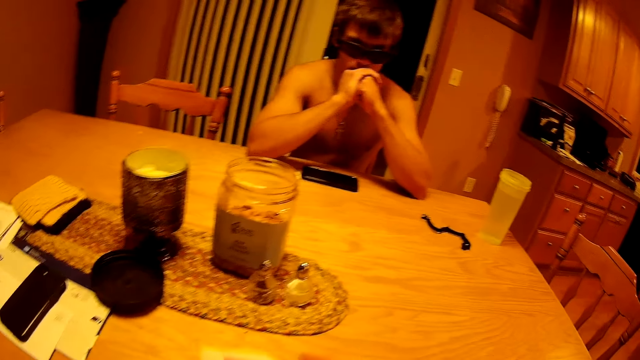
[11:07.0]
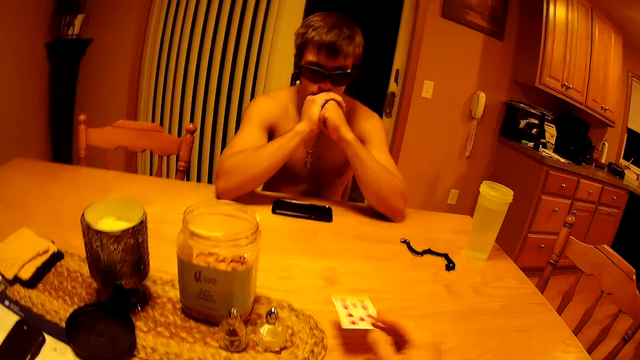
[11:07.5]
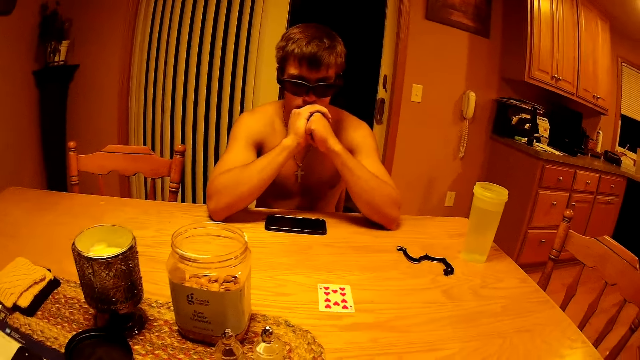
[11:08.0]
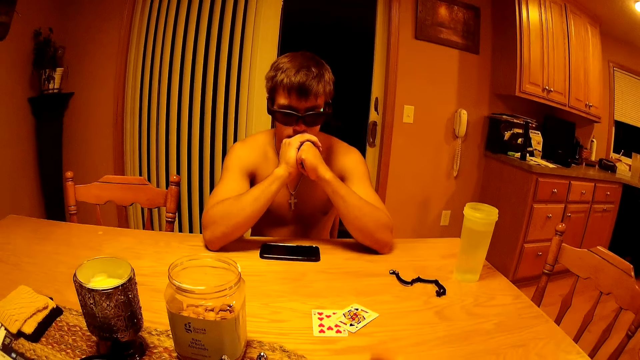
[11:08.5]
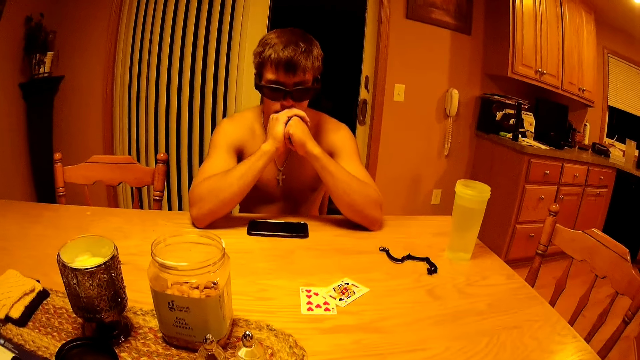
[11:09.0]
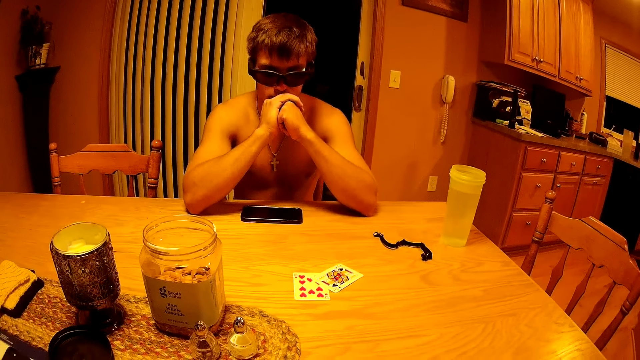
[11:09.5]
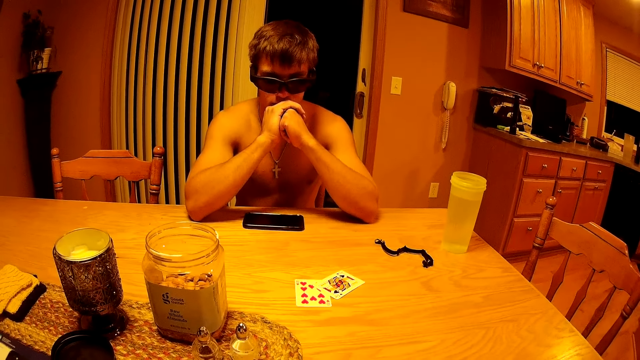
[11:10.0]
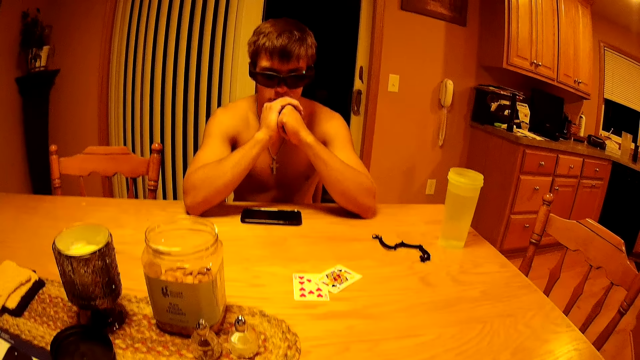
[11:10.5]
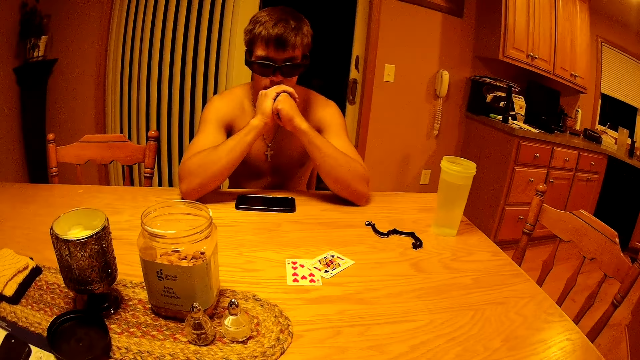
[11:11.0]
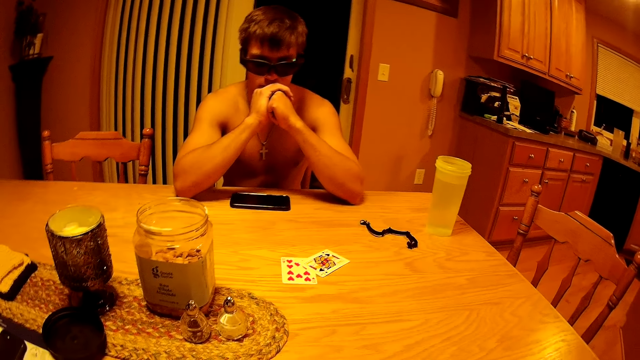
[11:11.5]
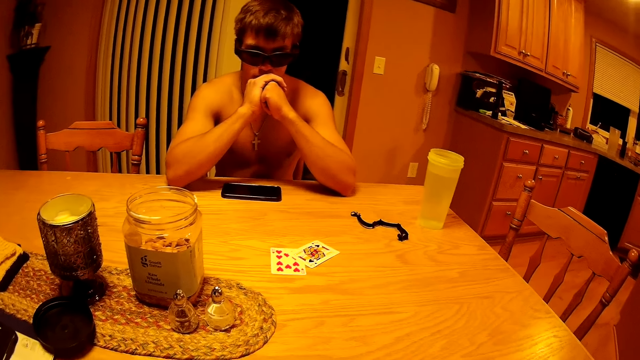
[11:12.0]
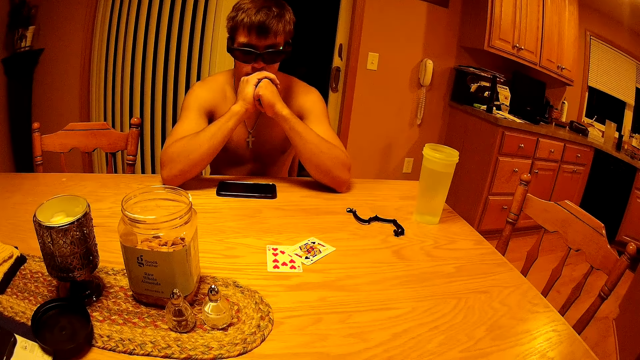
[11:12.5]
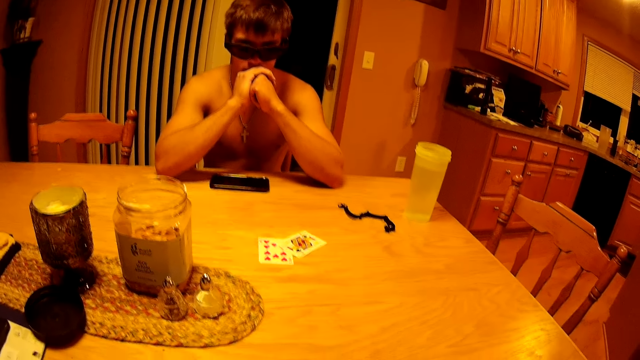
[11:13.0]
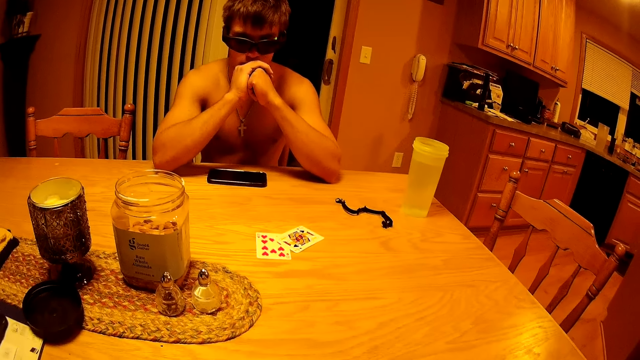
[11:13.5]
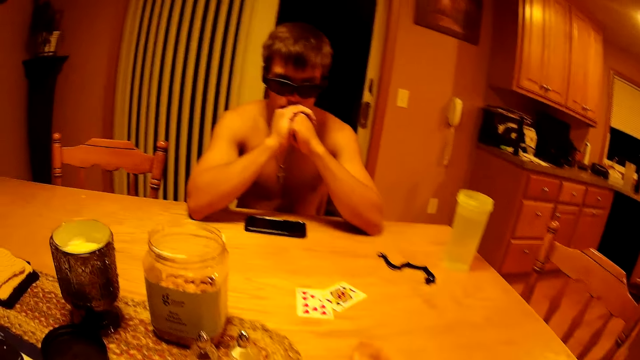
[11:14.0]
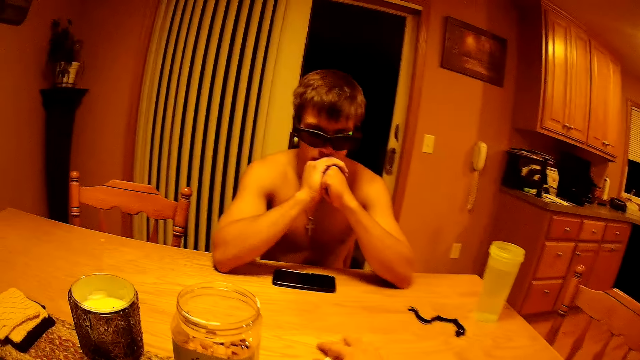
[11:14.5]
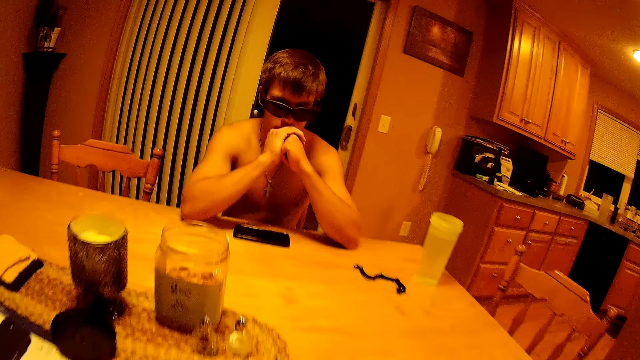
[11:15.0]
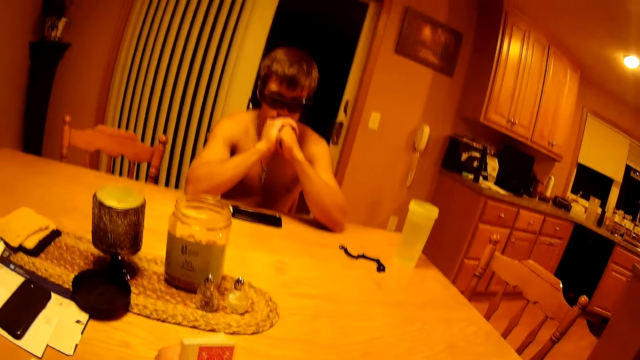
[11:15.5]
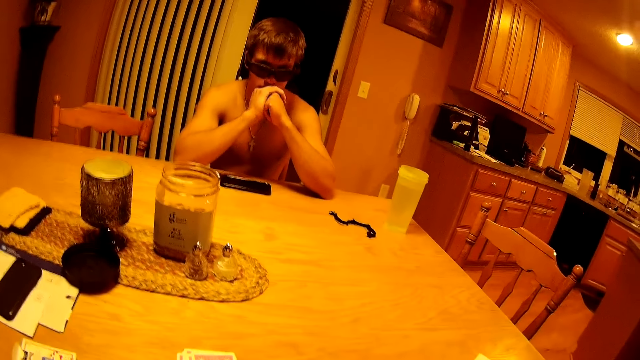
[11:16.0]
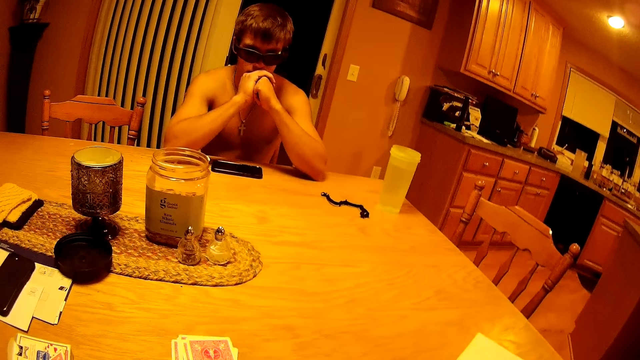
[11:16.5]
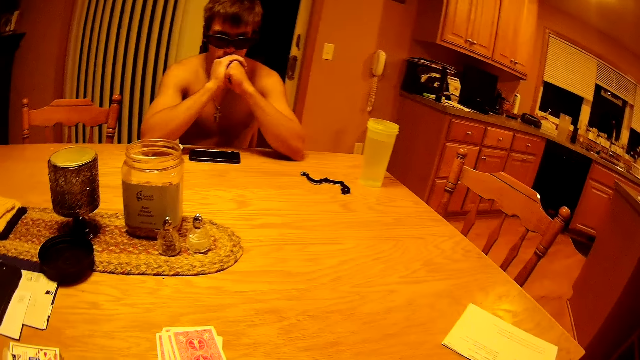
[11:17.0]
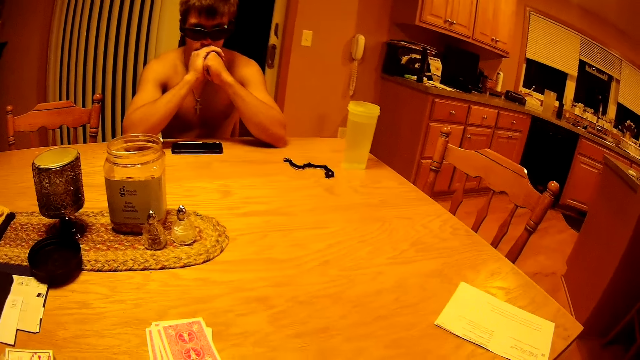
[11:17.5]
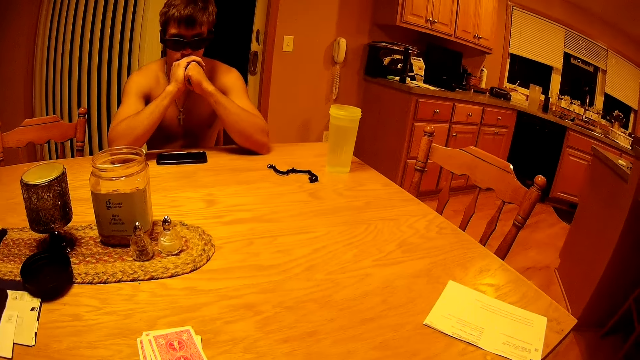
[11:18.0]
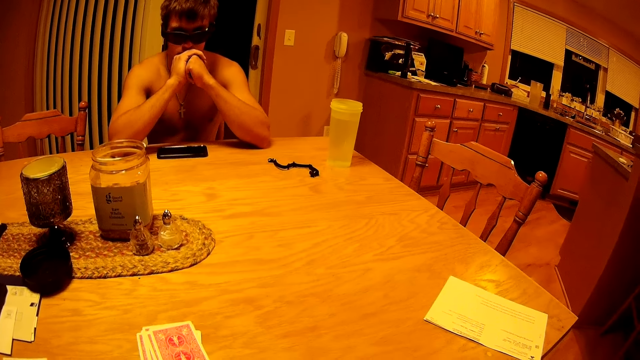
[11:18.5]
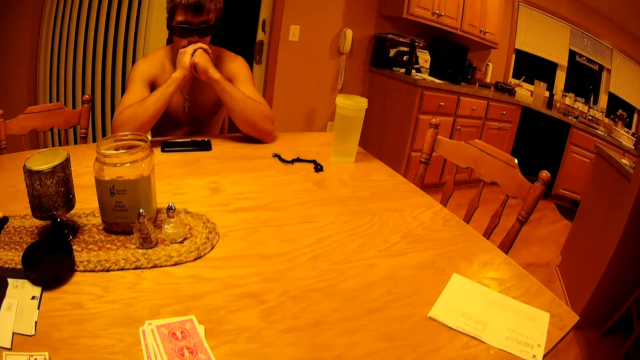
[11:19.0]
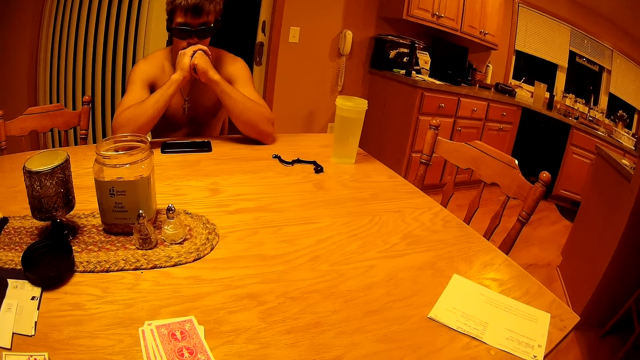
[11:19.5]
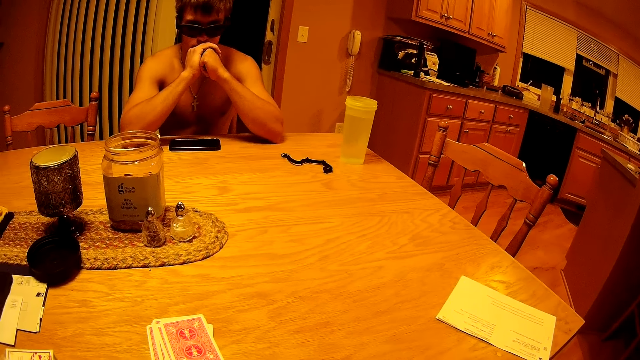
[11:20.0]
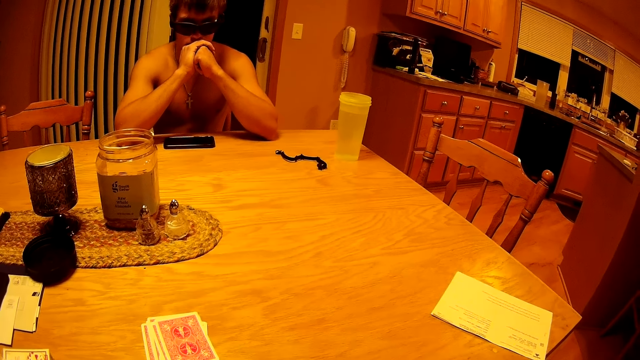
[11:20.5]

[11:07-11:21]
The camera wearer drops a card with a red heart on the table. They drop a card with a spade on the table. They take the cards off the table. They hit the playing cards against the table and drop the pack of cards on the table.

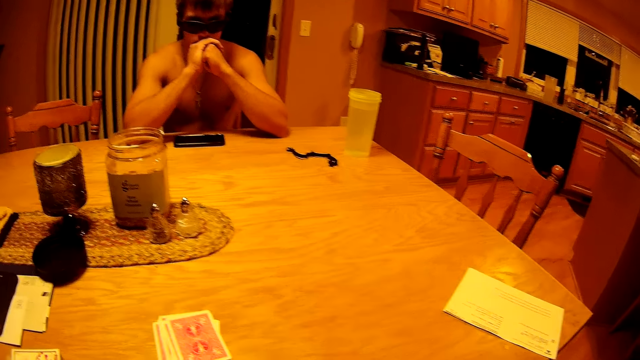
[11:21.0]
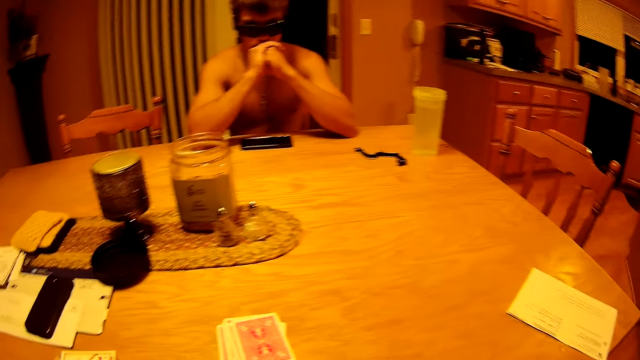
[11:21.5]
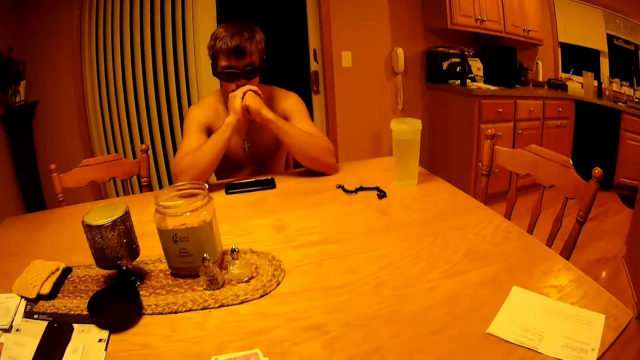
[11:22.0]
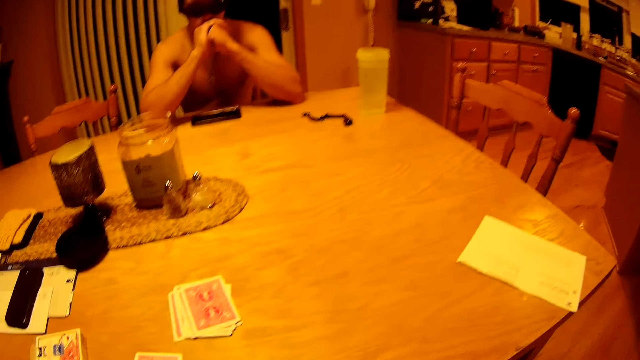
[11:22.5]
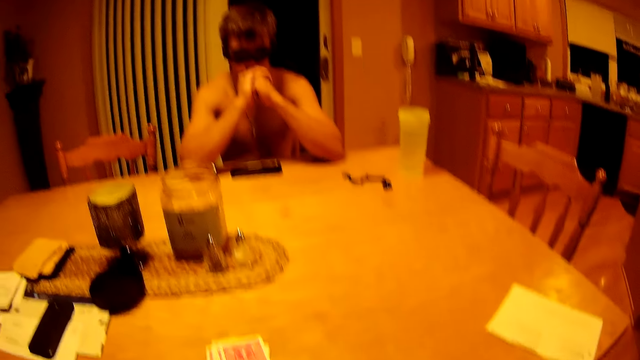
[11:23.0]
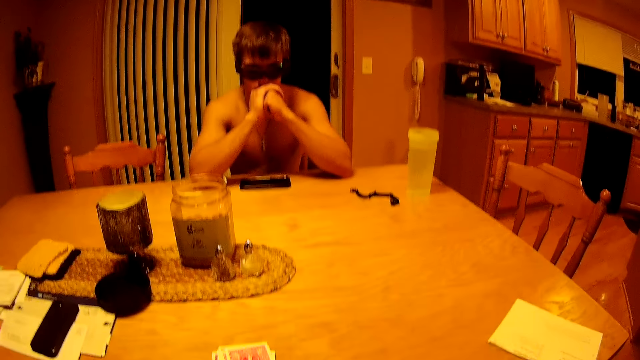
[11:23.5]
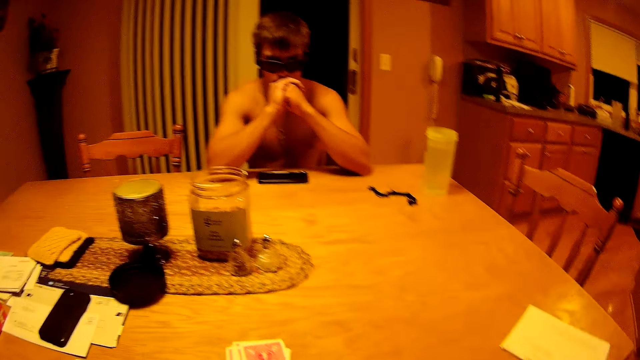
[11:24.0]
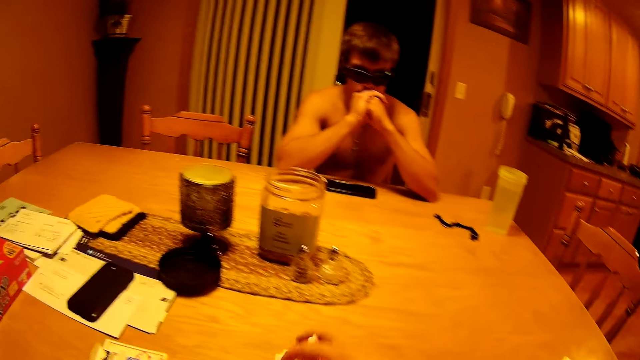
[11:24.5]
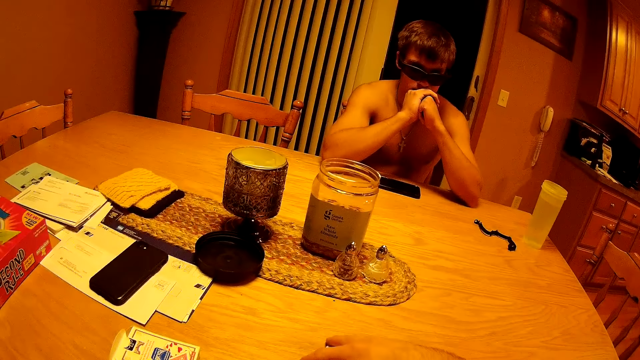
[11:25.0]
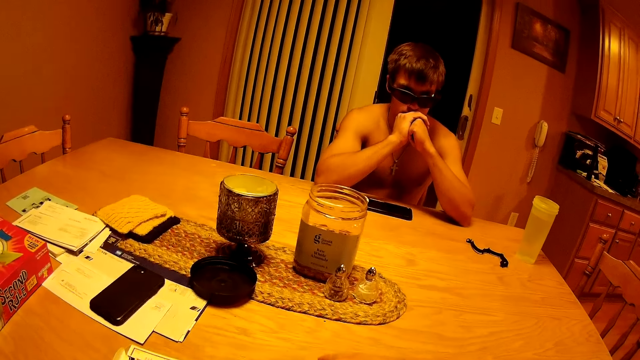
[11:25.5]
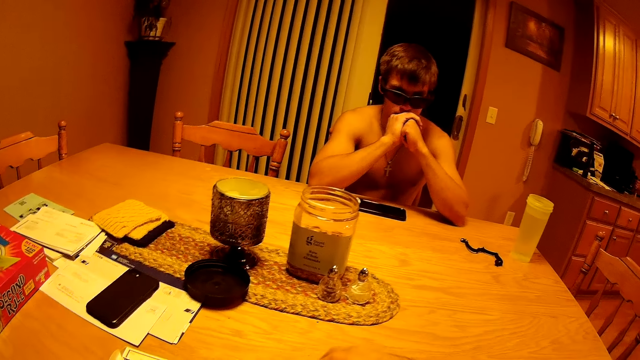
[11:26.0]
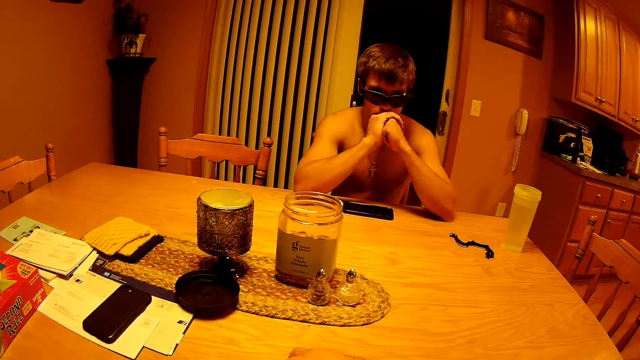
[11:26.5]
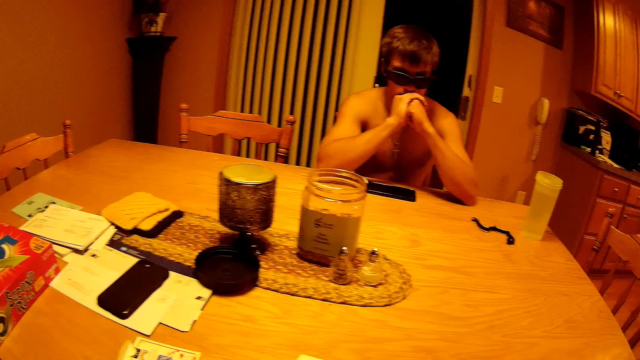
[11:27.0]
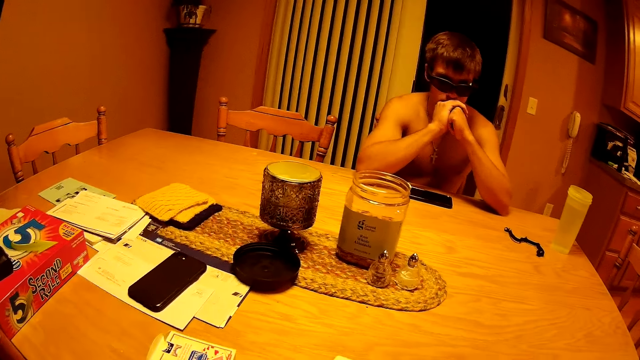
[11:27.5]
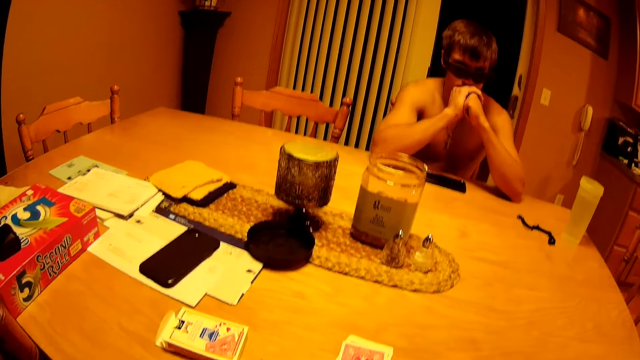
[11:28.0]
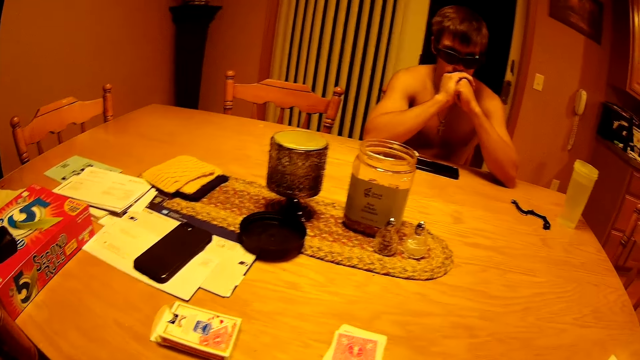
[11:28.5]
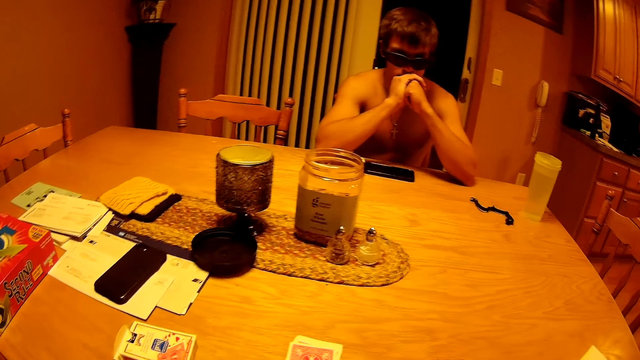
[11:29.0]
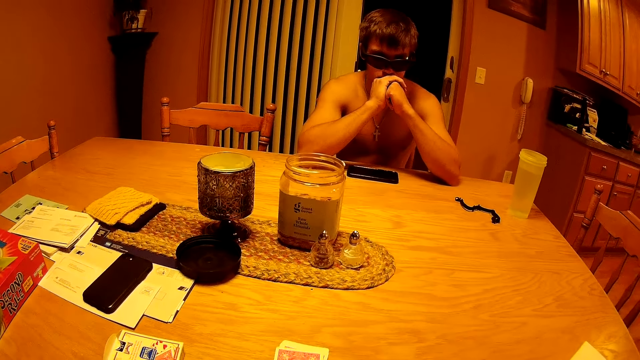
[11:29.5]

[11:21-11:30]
The camera wearer moves the playing cards on the table. They pick up some of the cards.
